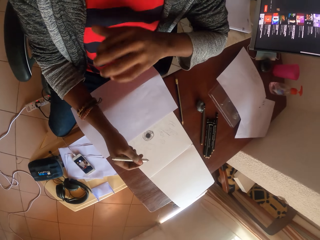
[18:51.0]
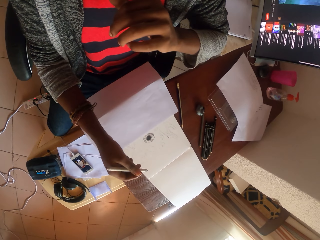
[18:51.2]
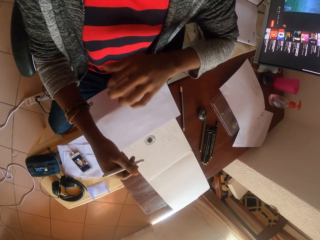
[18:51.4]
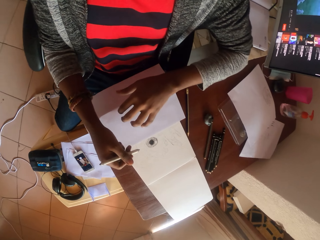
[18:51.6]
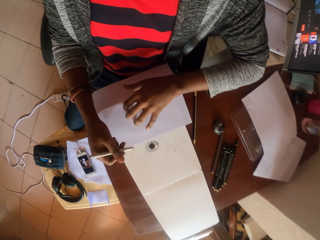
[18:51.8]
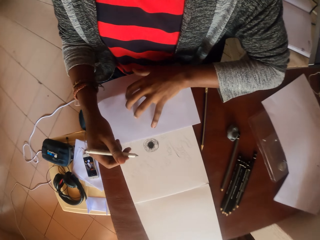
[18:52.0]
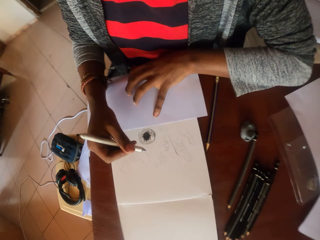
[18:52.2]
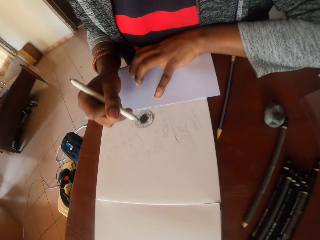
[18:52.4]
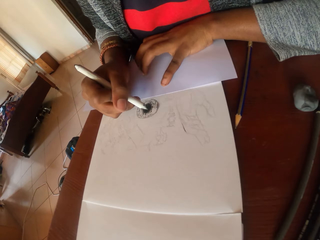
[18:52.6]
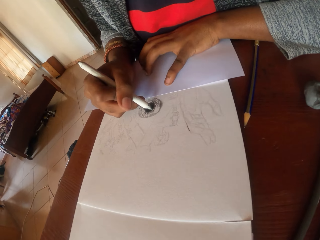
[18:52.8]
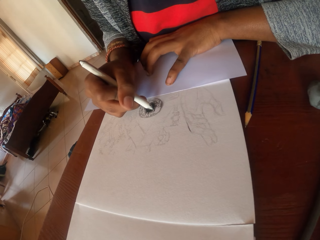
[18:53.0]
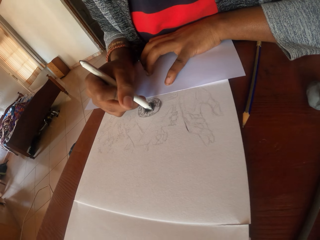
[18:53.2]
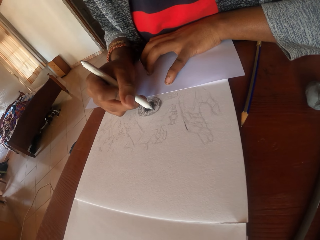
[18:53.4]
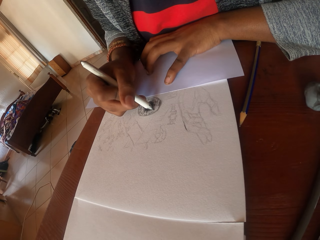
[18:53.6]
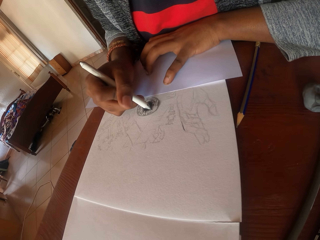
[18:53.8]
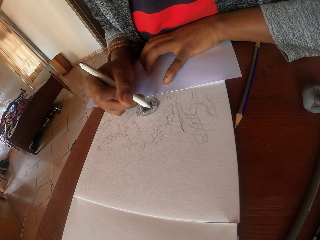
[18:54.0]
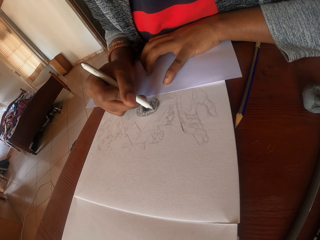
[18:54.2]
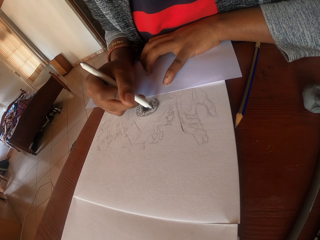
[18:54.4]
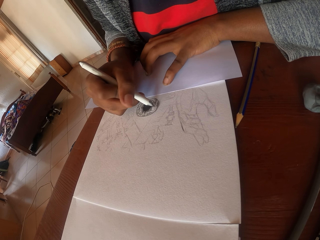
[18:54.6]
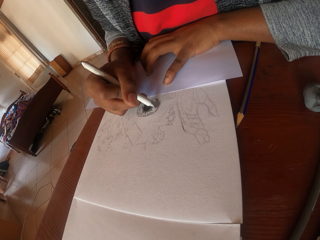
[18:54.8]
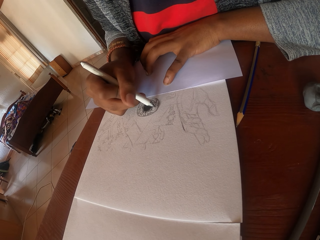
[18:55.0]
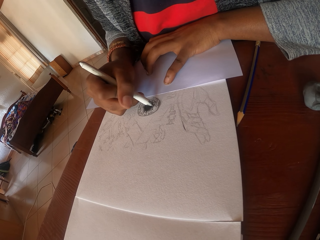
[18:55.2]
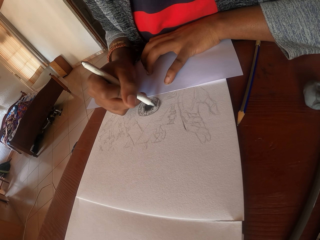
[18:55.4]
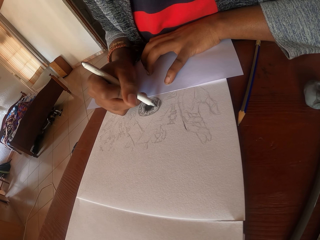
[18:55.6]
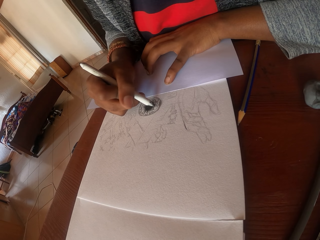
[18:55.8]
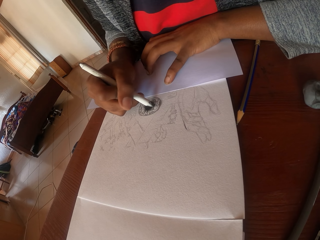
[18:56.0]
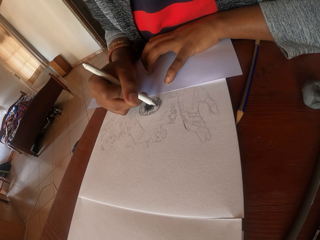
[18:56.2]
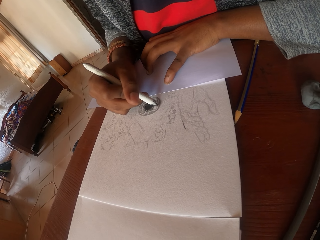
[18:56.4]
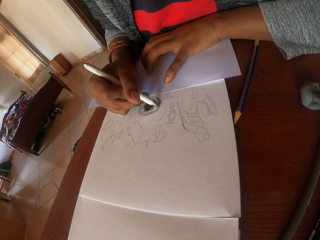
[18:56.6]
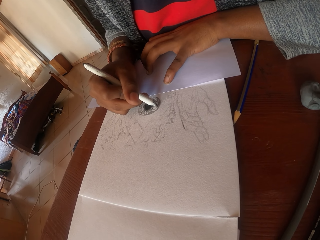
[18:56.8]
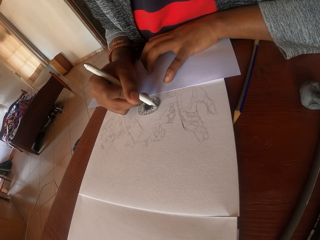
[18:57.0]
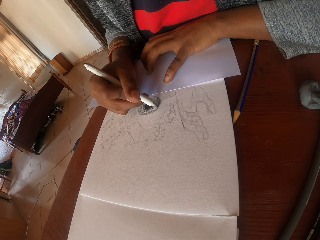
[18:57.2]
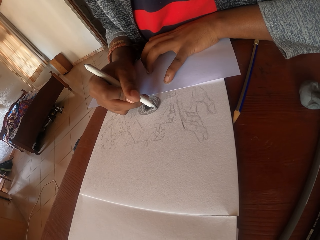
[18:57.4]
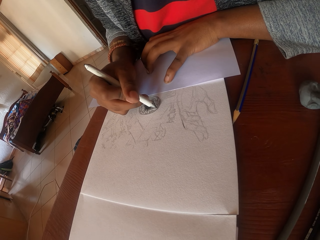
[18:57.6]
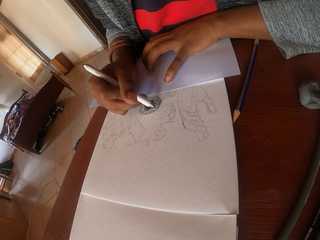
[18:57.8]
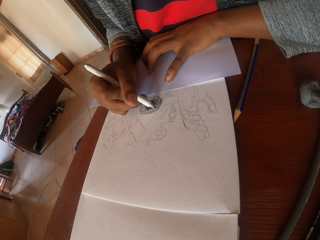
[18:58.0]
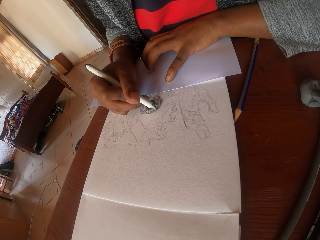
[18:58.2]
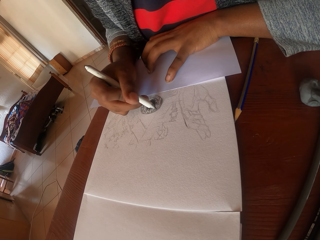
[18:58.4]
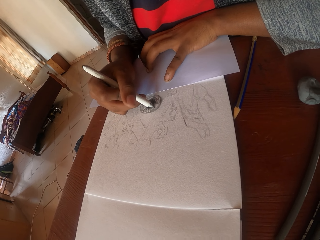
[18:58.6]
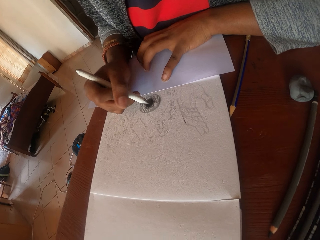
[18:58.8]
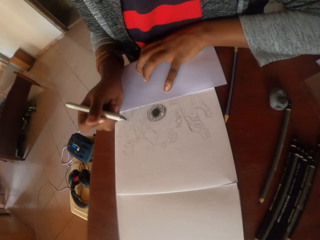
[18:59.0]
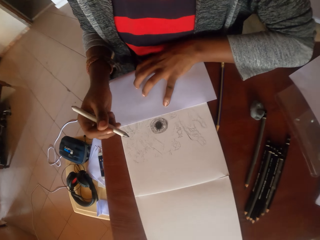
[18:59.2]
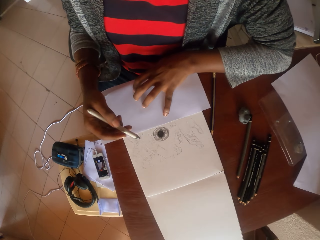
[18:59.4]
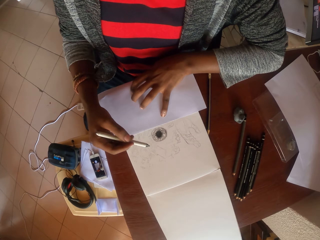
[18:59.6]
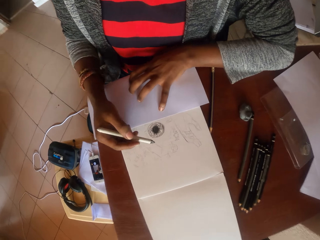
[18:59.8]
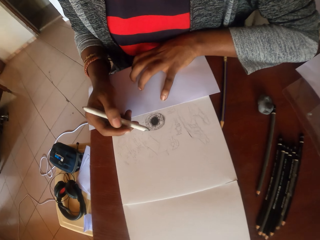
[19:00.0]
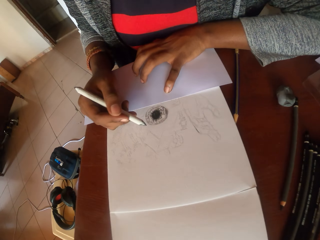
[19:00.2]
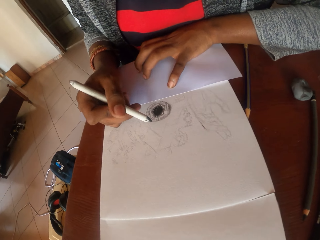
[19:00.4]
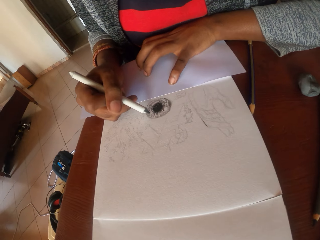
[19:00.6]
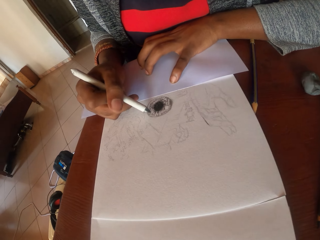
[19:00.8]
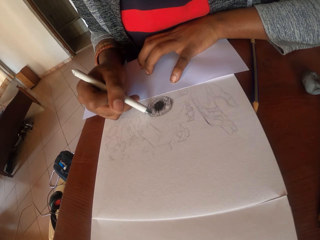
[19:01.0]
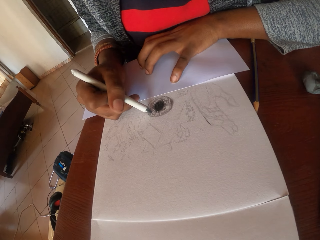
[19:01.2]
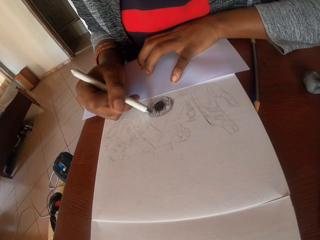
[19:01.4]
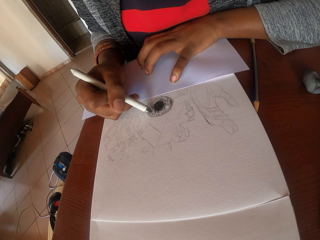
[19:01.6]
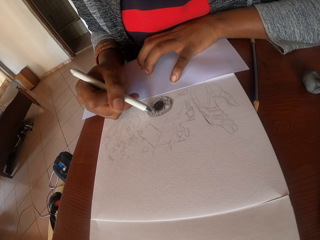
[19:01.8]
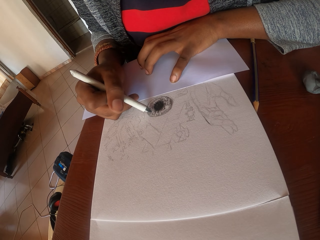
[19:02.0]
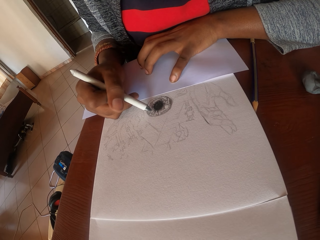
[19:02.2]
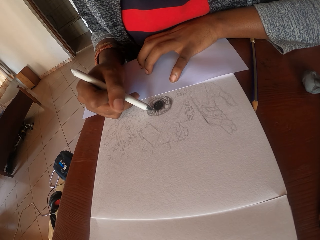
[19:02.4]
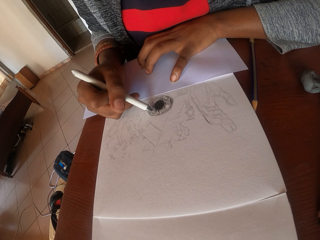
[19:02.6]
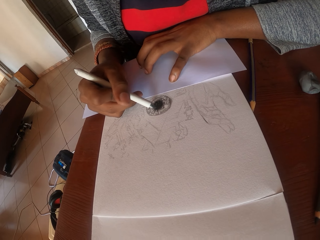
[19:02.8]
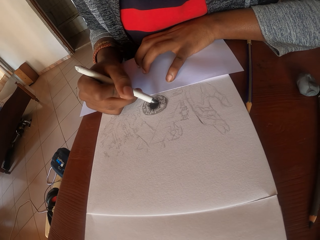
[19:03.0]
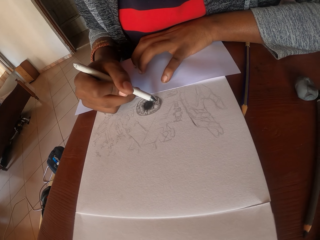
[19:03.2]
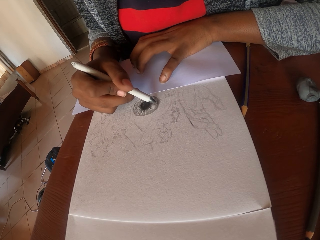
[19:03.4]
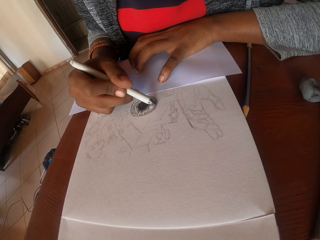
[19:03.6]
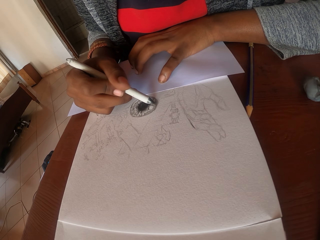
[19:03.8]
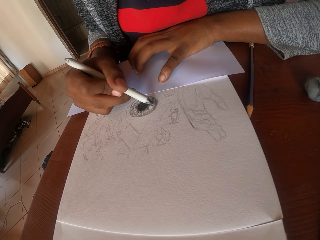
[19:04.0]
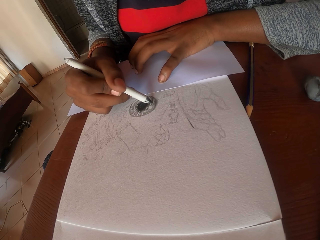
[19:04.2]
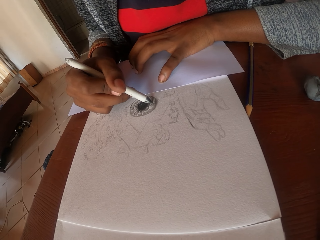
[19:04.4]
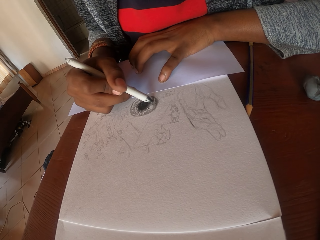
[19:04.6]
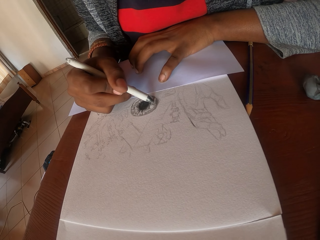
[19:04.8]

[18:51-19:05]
The camera wearer looks around. He lifts his hand to his face. He moves both hands. He drops the hand back. He draws on a paper. He stops drawing. He looks around. He draws on the paper.

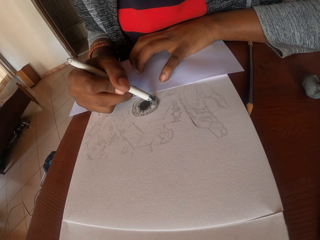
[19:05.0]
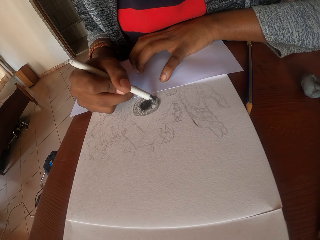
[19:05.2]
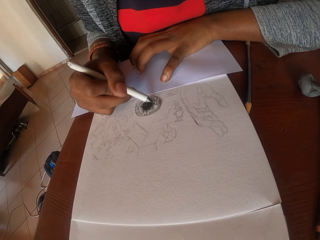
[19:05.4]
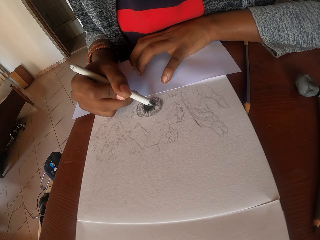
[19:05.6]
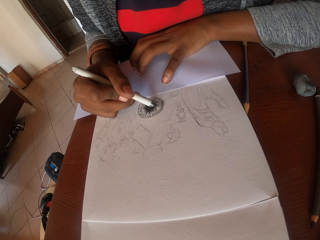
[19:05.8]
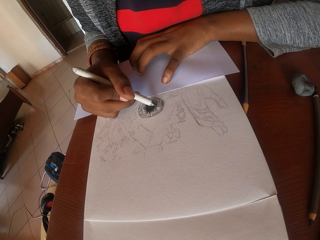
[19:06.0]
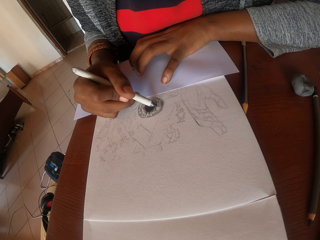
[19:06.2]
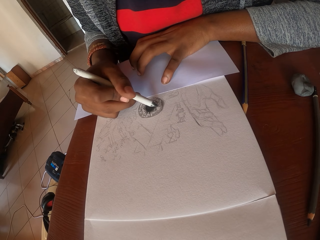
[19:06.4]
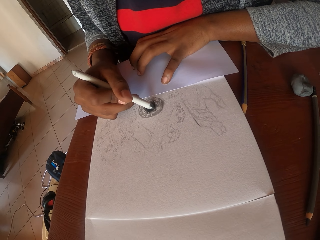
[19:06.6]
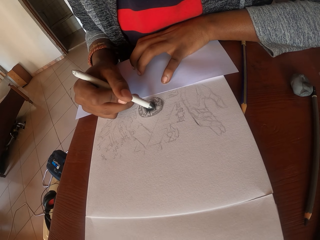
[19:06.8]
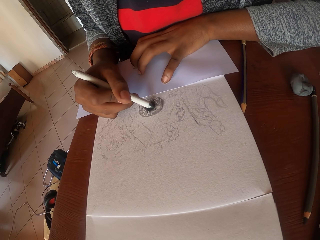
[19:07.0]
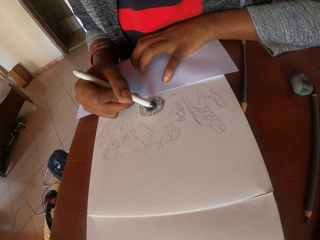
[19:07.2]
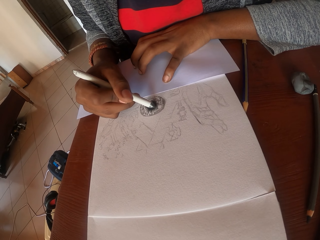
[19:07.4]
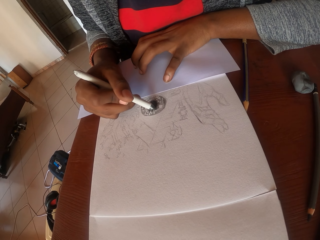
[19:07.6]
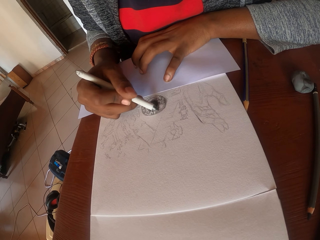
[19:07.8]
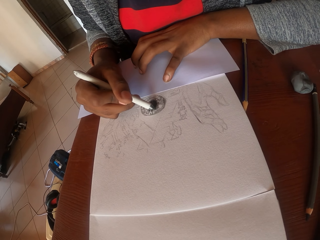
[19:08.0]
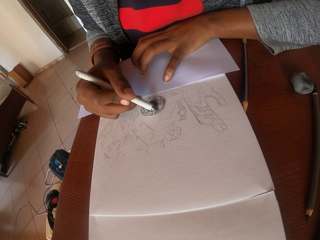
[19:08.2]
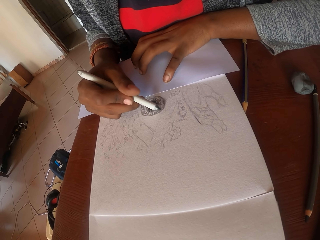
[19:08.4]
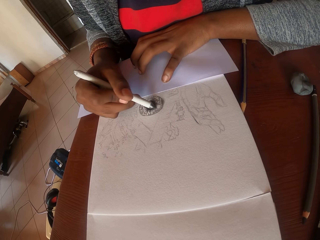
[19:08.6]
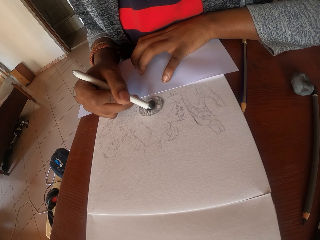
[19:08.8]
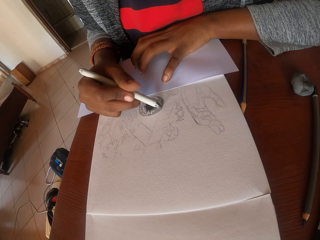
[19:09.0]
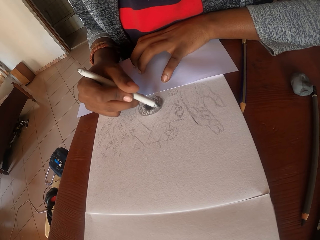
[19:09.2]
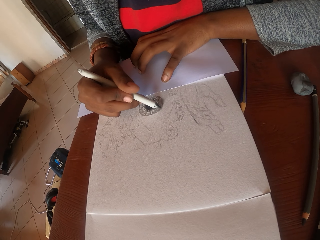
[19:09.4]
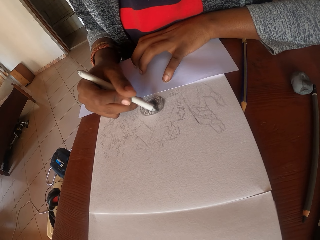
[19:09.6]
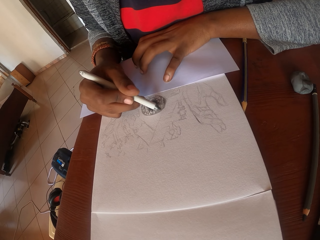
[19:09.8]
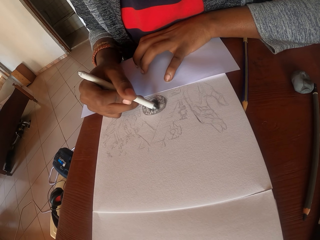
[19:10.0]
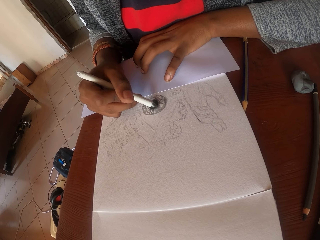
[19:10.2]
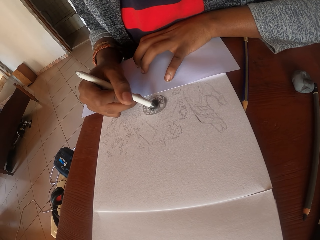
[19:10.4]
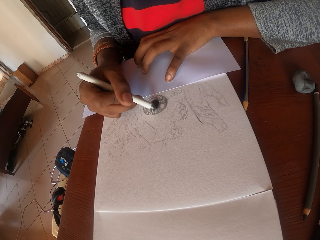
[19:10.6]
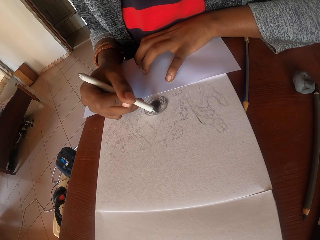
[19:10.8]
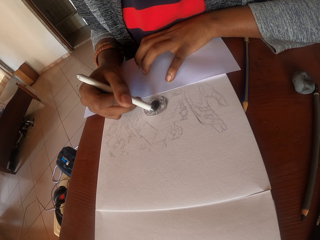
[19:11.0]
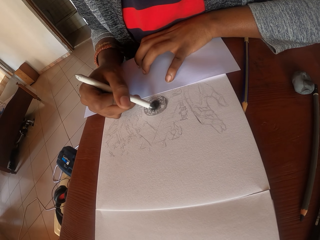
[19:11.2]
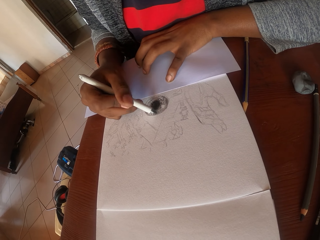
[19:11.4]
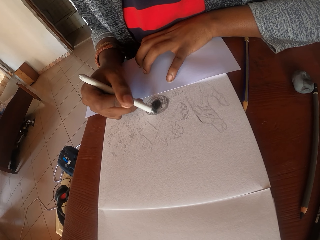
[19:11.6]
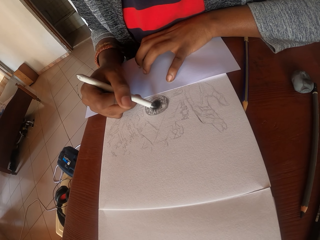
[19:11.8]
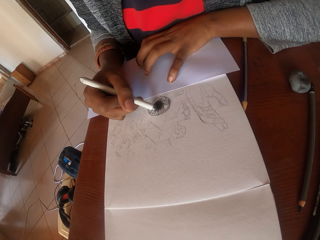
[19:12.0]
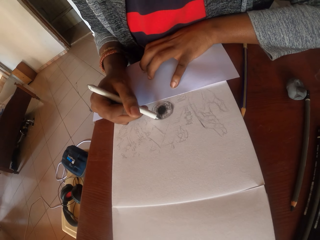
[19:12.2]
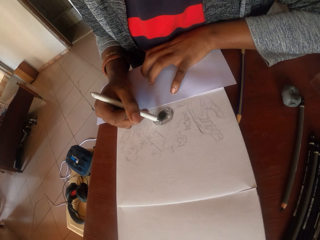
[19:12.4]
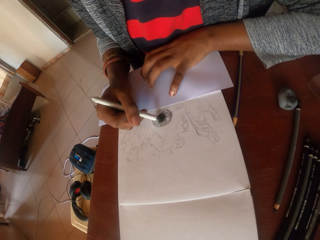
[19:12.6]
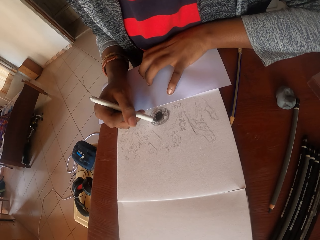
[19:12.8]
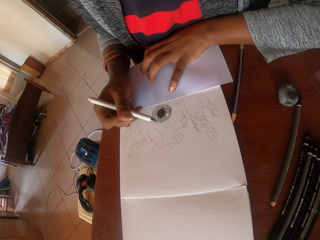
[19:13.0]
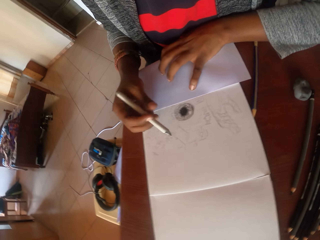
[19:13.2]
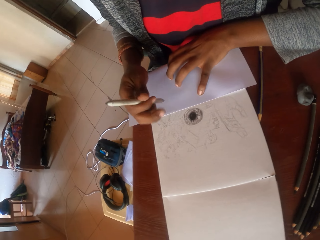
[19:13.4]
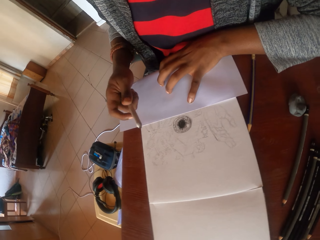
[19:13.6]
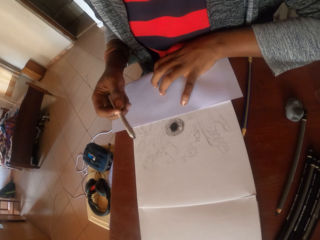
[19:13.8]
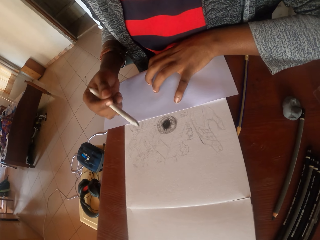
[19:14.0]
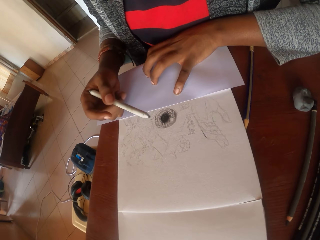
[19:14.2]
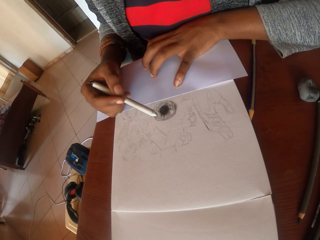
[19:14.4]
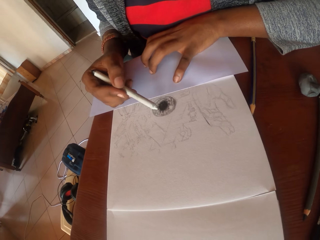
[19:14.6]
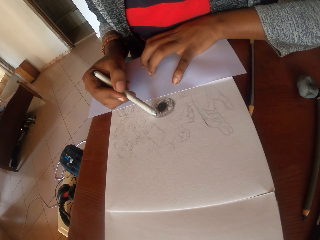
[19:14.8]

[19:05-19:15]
The camera wearer stops drawing. They look around. They turn the painting pen in hand.
